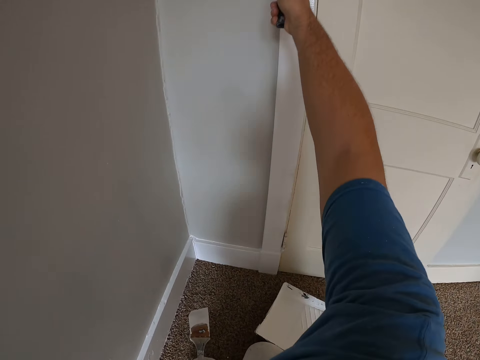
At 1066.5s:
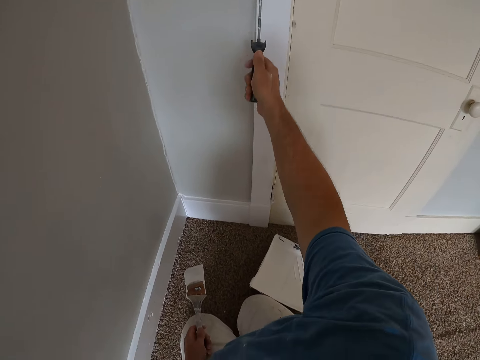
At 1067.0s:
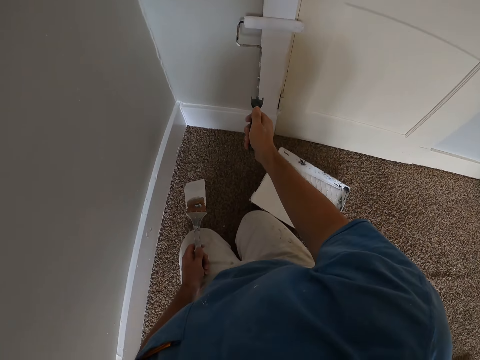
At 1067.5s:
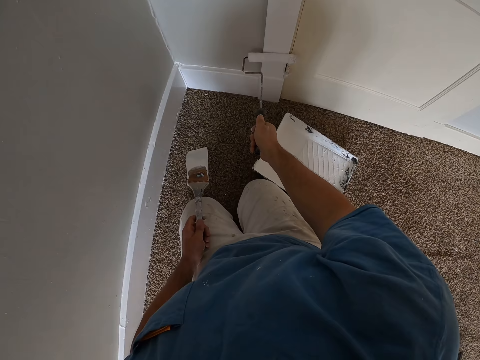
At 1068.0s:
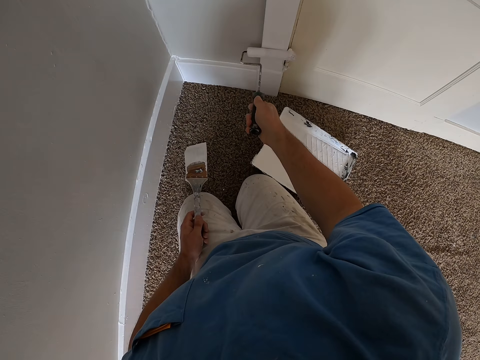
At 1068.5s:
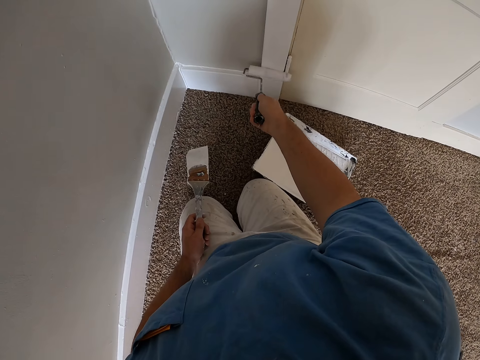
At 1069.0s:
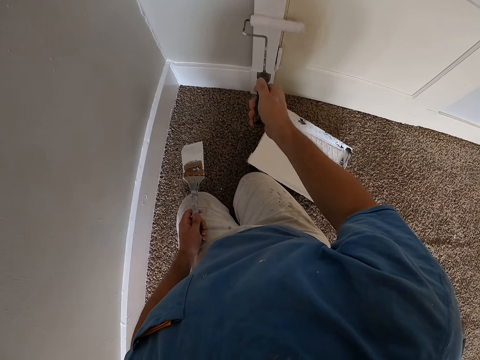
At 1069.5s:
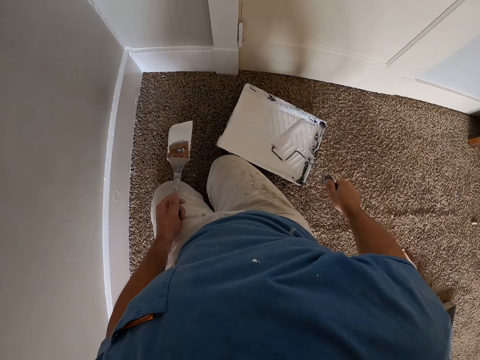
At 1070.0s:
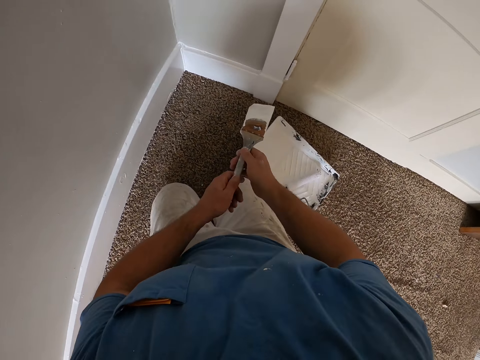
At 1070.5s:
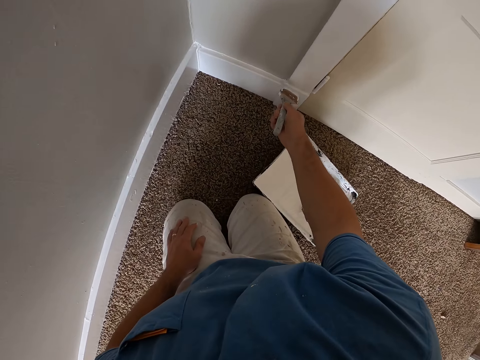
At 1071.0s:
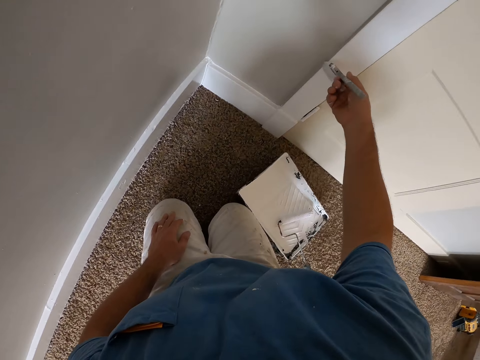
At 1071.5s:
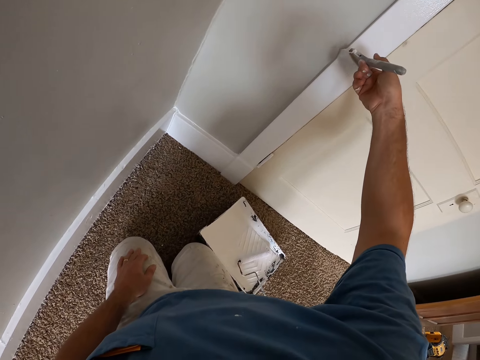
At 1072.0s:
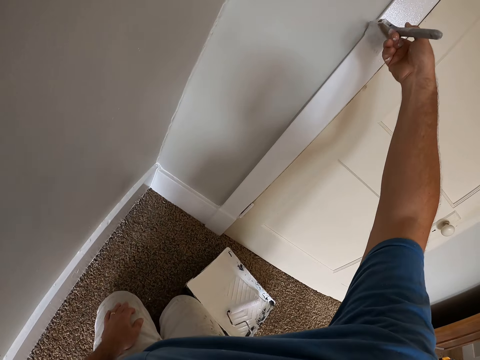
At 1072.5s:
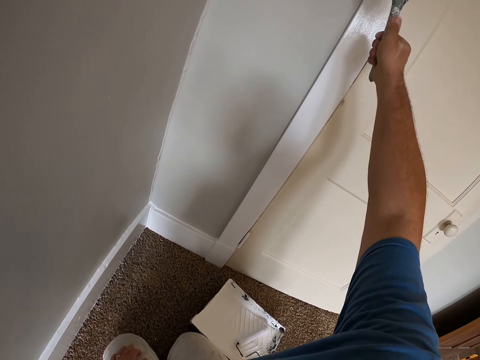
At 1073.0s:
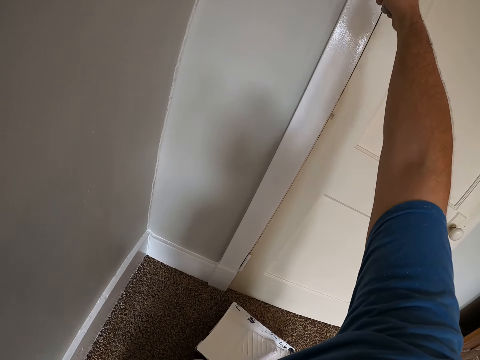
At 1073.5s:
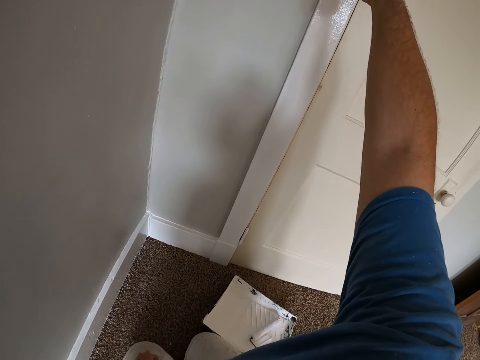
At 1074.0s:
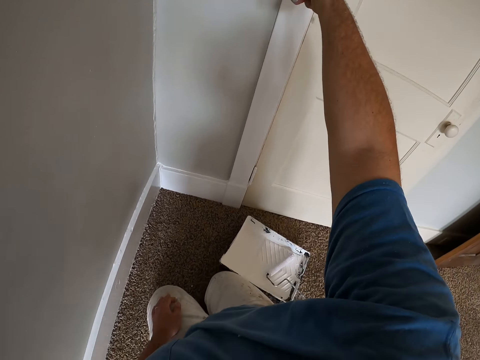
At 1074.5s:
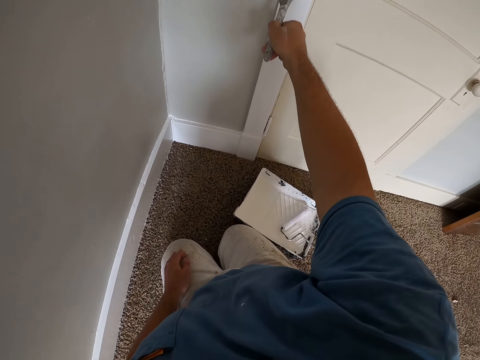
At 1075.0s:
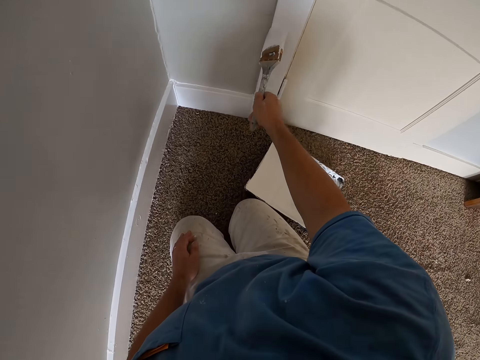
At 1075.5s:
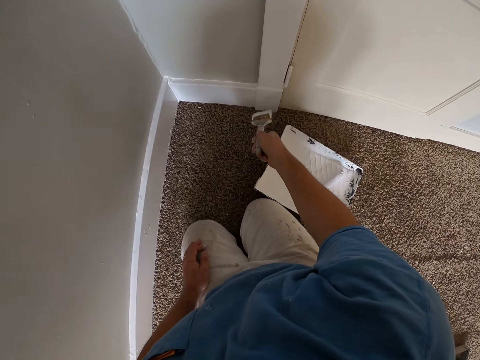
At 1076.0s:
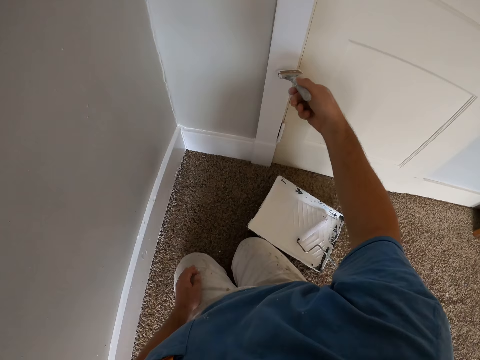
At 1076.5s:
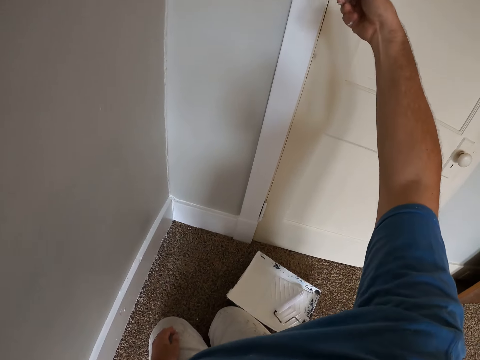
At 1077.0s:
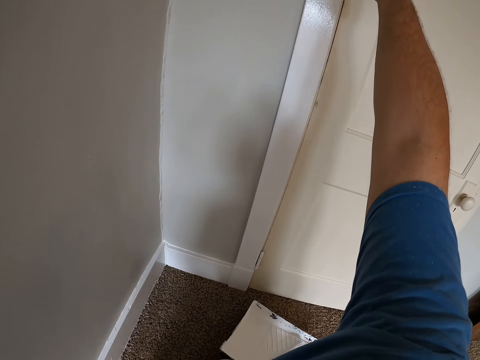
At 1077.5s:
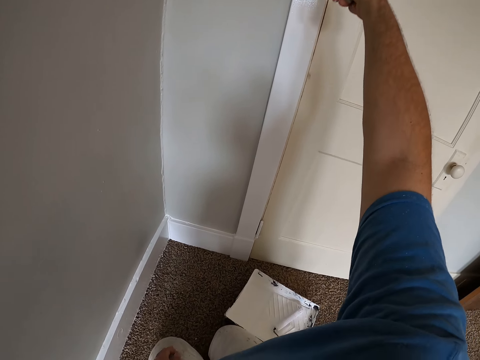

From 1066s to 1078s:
The camera wearer puts a paint roller on a paint tray on the floor. He passes the paint brush to his right hand. He paints a door frame with the paint brush.

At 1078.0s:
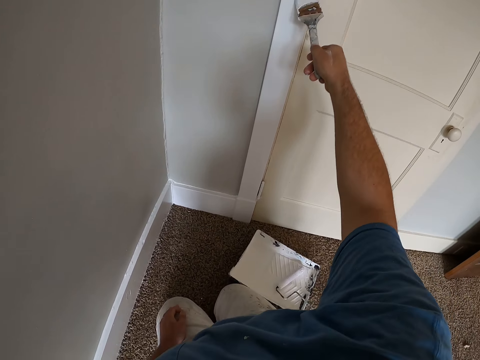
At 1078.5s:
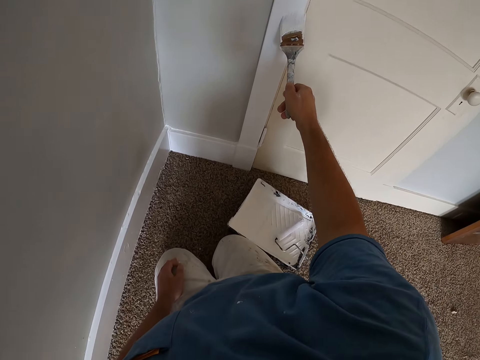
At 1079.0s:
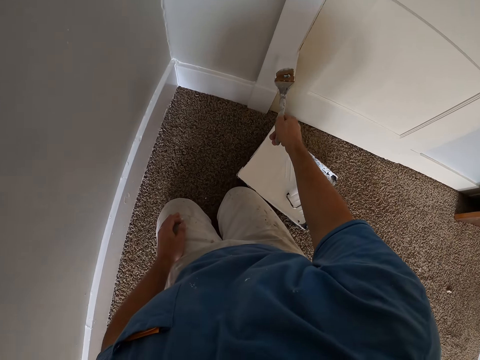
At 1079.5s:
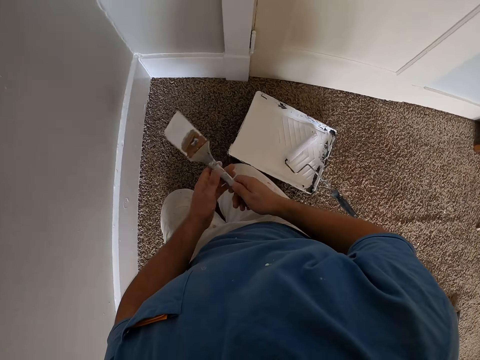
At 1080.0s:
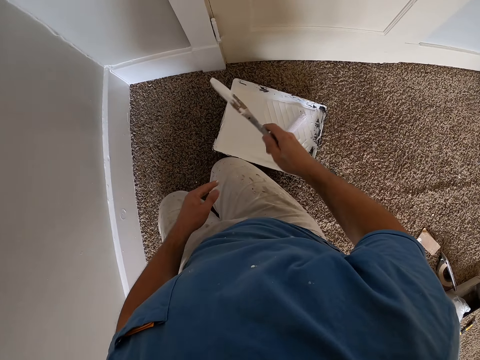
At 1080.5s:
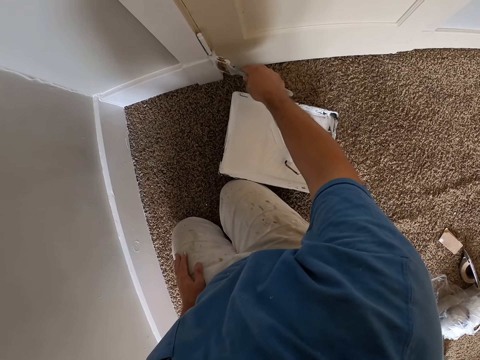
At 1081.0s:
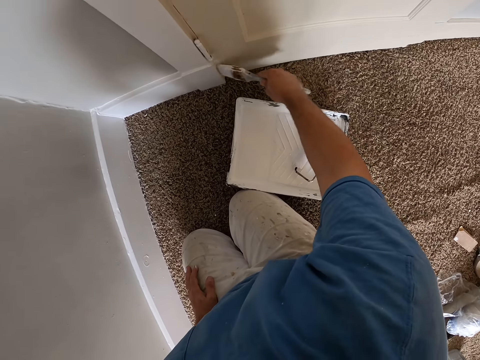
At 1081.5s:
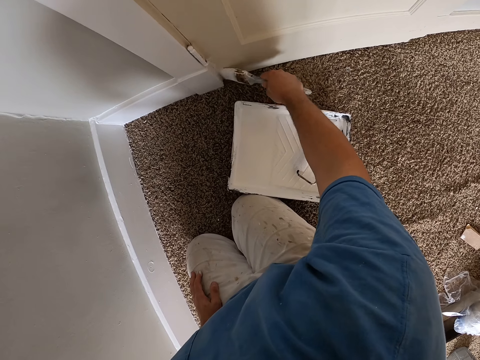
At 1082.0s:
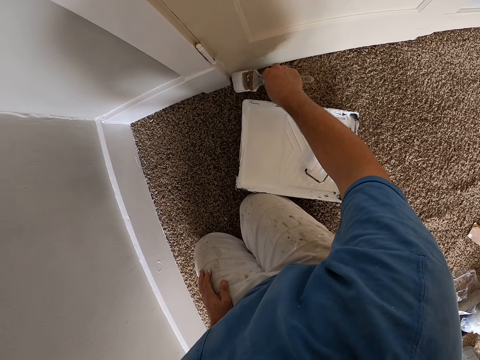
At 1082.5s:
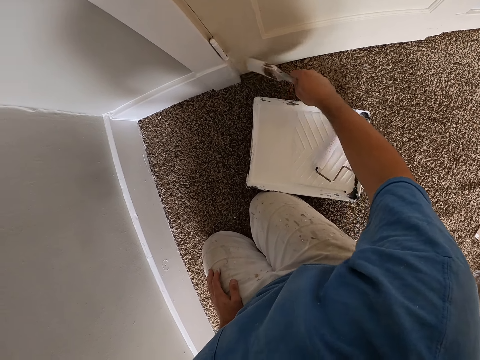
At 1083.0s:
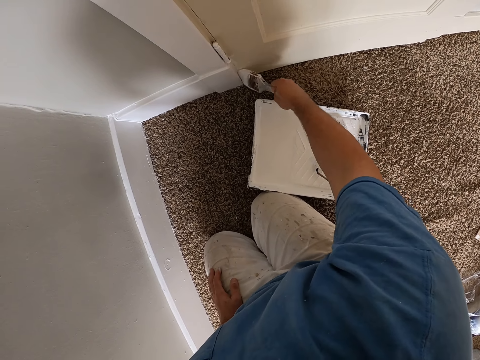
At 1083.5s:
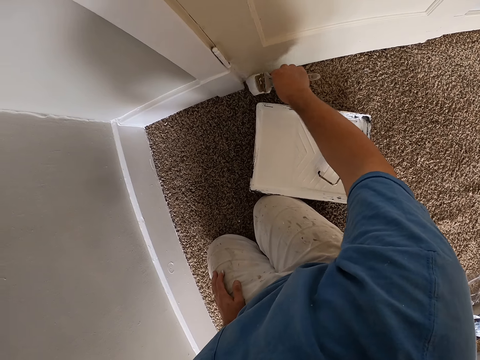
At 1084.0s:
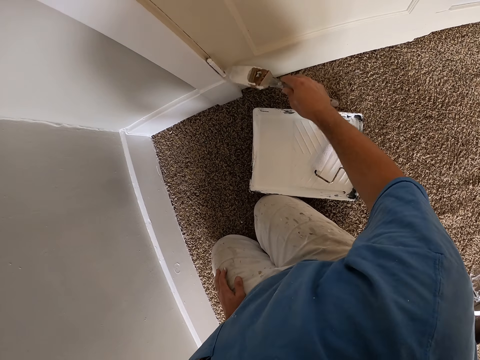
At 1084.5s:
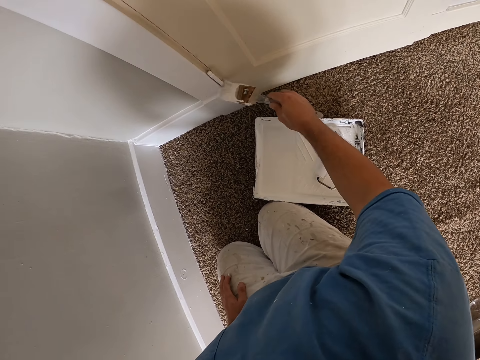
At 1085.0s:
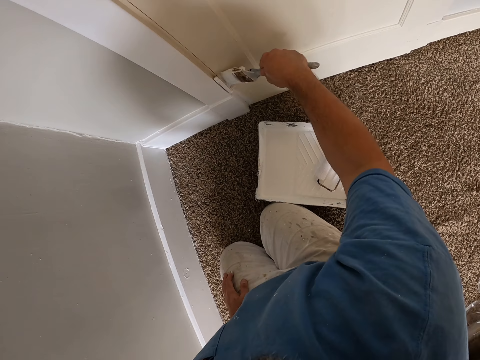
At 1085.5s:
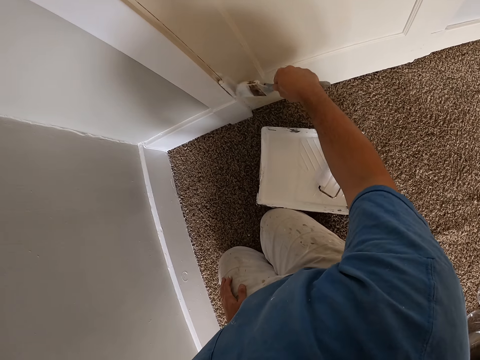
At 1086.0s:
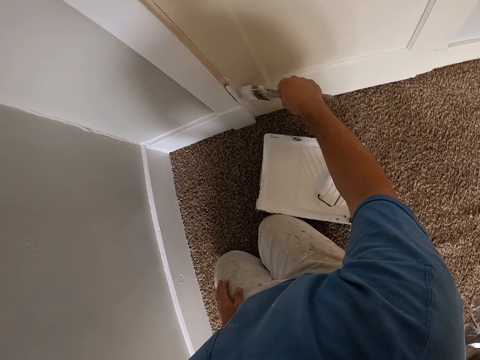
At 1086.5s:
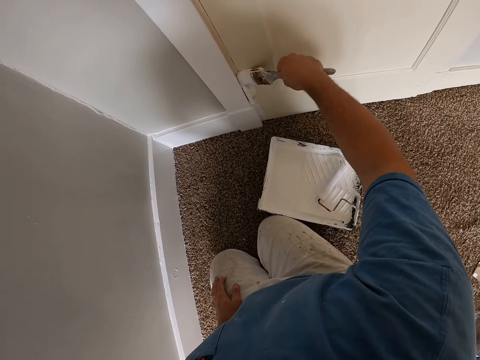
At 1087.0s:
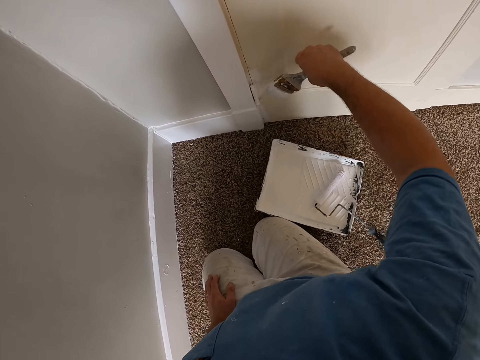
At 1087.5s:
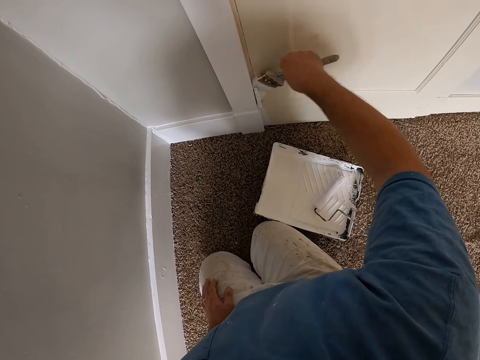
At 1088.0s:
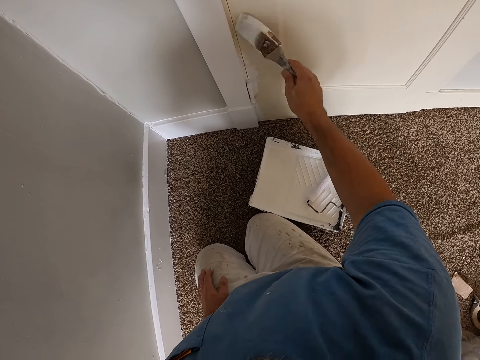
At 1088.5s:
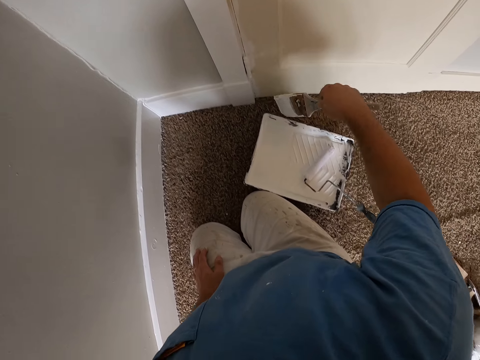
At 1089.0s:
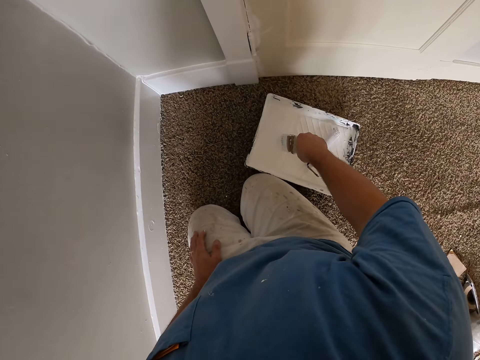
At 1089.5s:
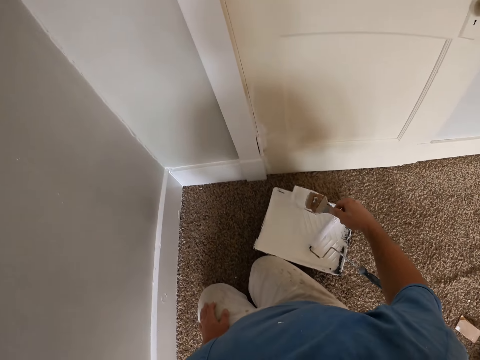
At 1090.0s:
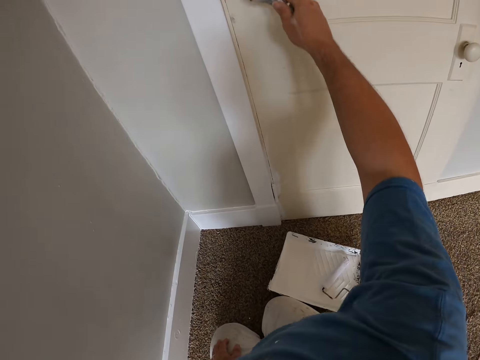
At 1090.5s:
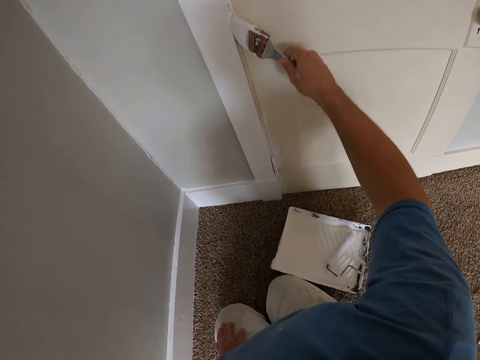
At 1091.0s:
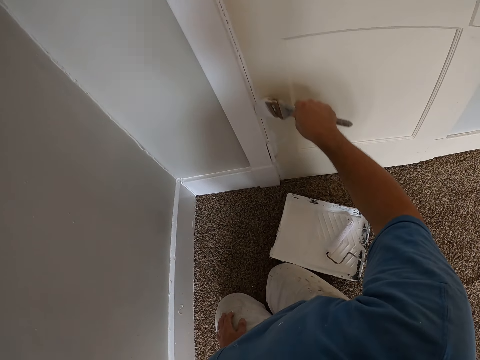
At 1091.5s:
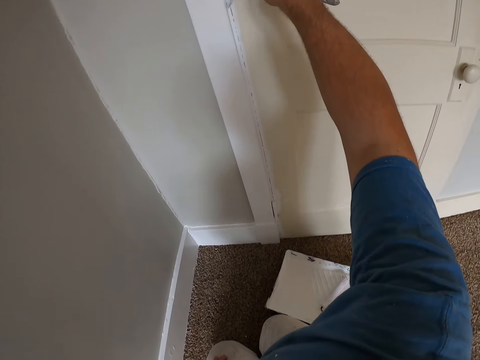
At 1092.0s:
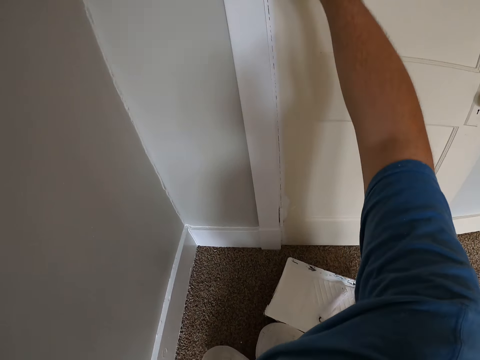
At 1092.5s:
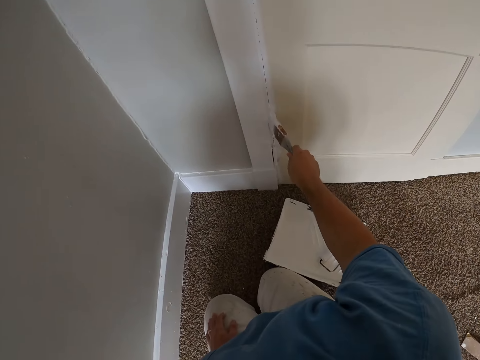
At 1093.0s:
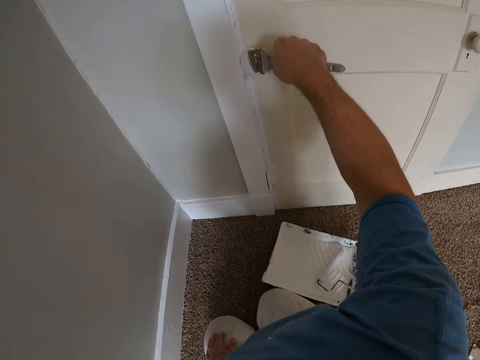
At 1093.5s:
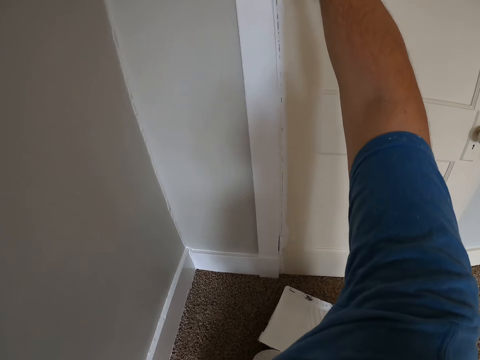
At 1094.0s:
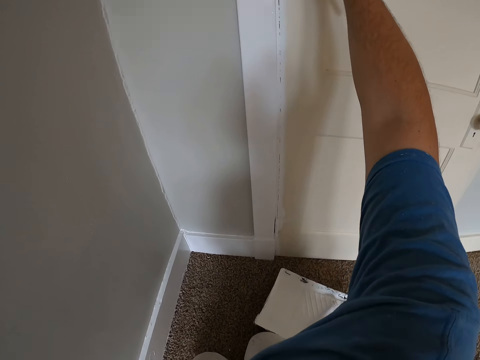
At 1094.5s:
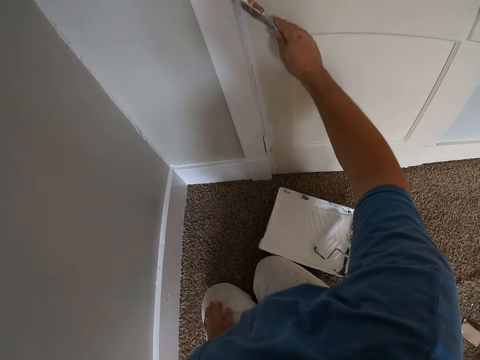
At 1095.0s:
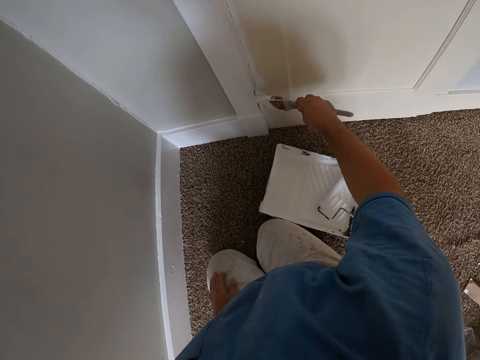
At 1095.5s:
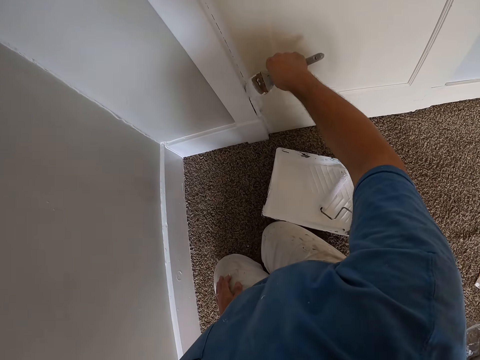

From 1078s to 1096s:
The camera wearer touches the paint brush with the other hand. They paint the door frame with the paint brush. They scoop paint with the paint brush on the paint tray on the floor. They paint the door frame with the paint brush.
